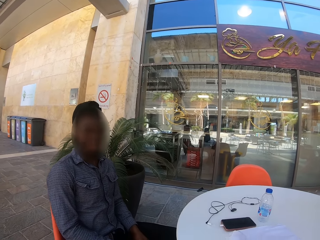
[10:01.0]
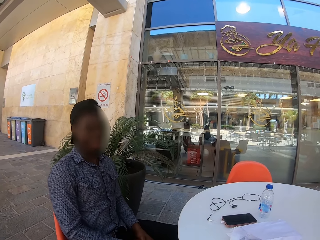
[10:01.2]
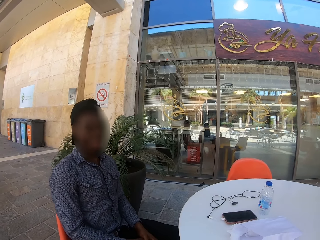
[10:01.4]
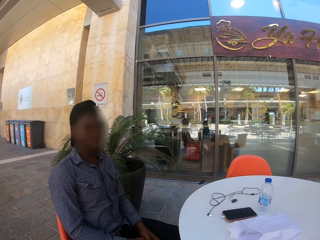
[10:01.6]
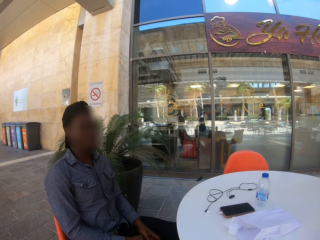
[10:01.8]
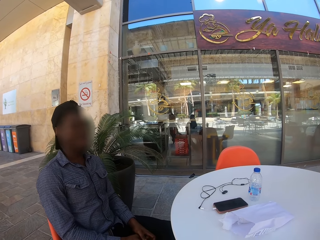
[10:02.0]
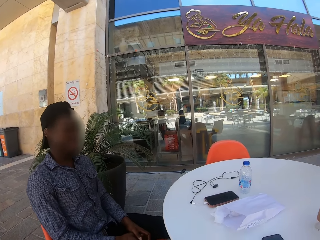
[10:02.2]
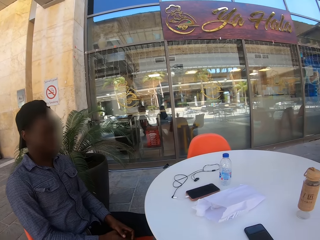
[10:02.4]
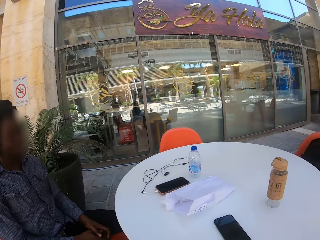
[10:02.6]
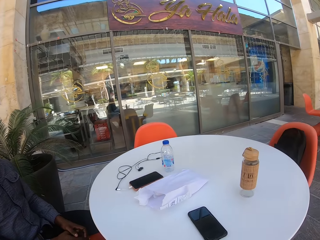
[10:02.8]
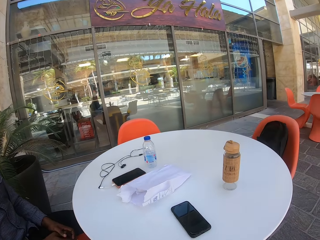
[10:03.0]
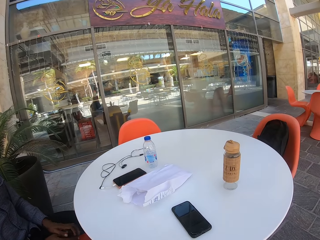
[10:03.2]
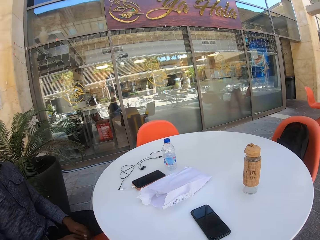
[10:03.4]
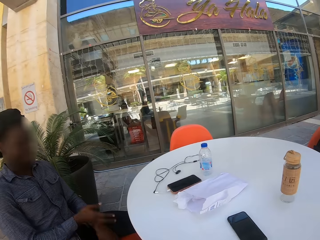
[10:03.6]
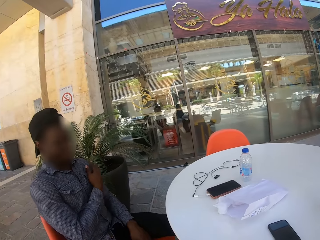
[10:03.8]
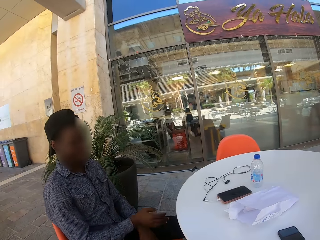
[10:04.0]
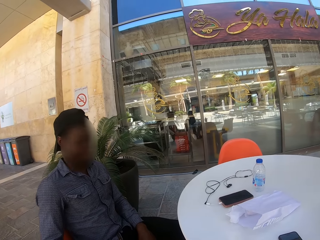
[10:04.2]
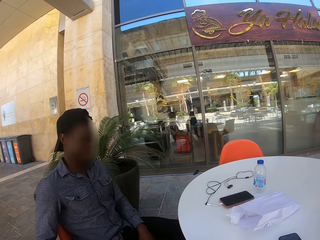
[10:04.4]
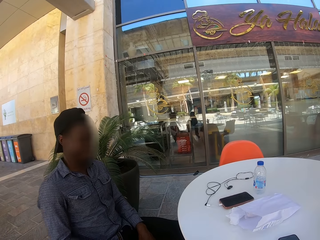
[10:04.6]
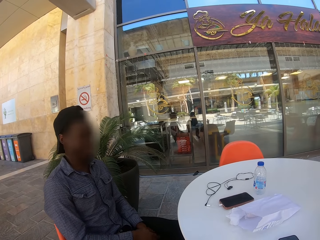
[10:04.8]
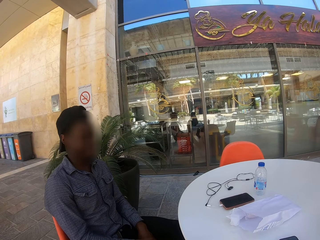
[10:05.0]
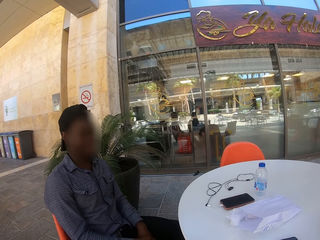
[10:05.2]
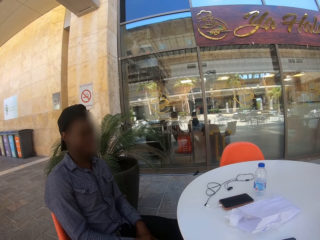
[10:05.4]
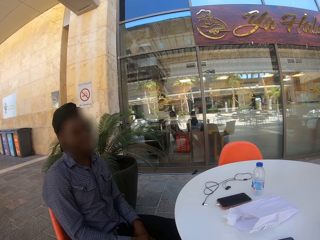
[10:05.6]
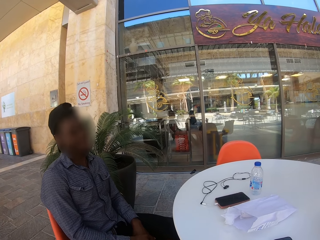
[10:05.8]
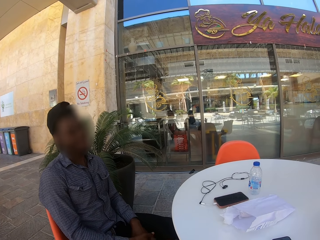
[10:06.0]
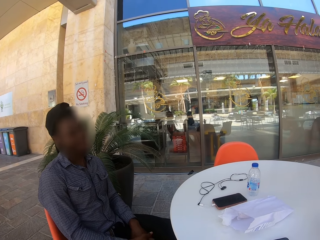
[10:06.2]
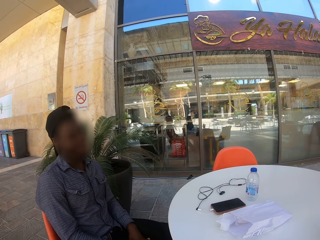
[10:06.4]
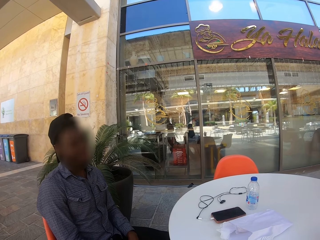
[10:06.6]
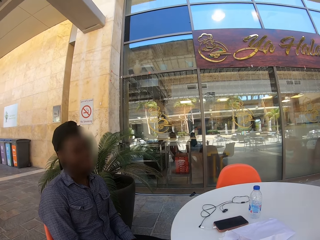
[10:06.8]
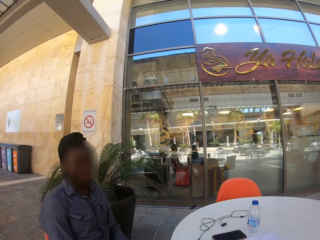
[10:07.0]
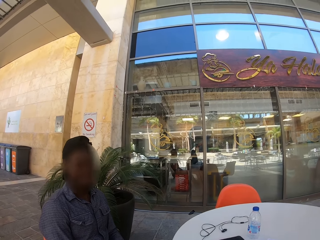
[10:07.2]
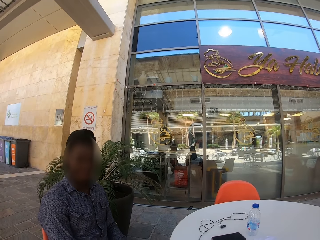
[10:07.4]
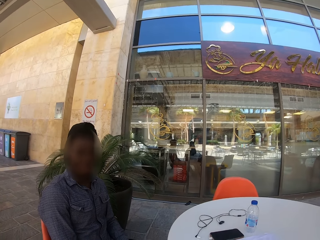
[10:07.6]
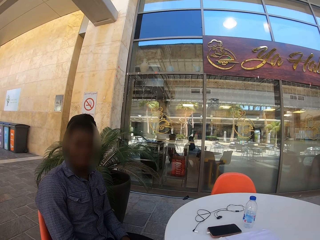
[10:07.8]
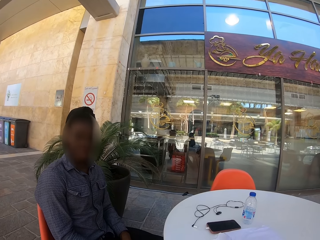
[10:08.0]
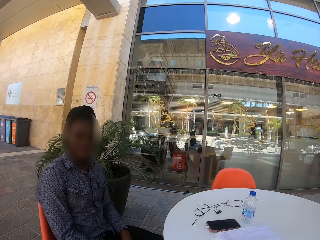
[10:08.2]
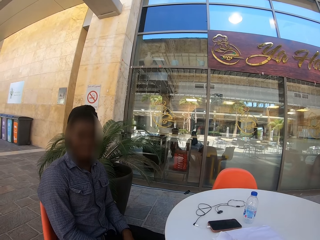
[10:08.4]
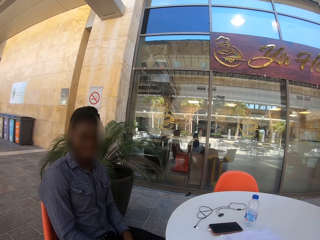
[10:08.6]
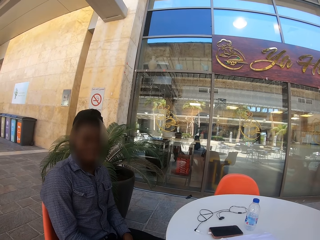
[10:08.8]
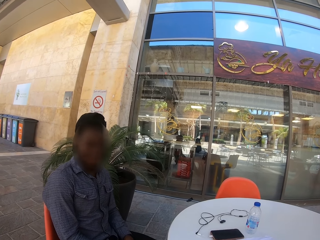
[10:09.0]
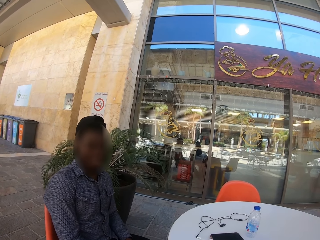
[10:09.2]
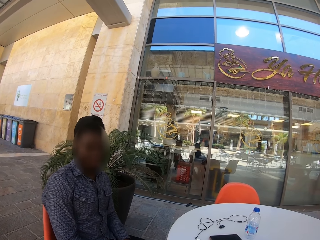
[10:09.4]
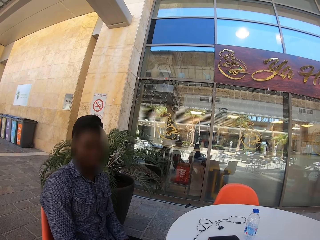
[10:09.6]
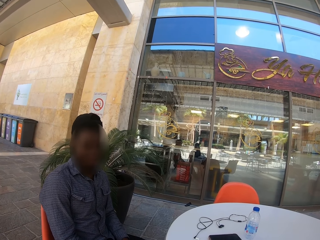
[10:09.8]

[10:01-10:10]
The camera wearer looks around. A person talks to the camera wearer.

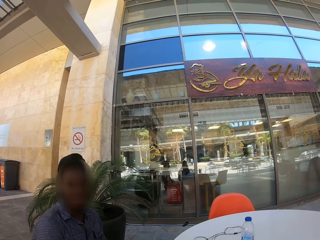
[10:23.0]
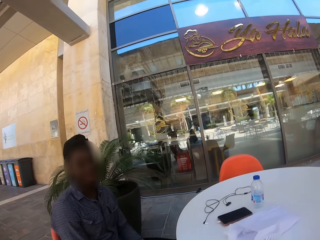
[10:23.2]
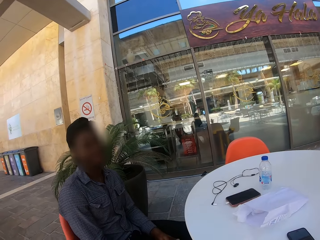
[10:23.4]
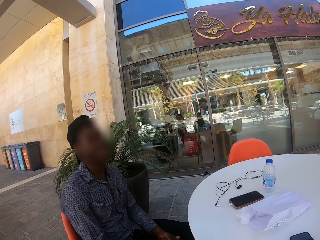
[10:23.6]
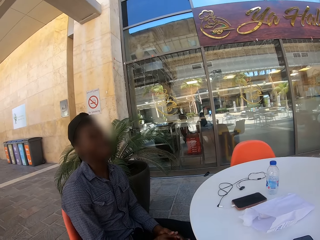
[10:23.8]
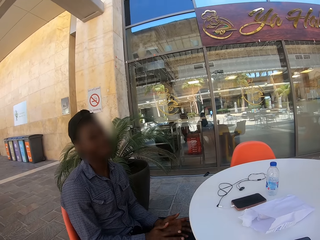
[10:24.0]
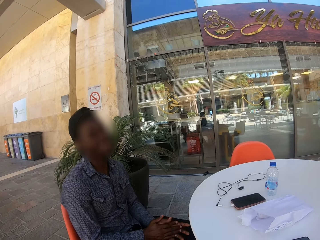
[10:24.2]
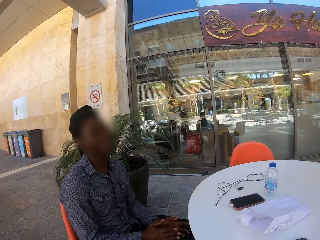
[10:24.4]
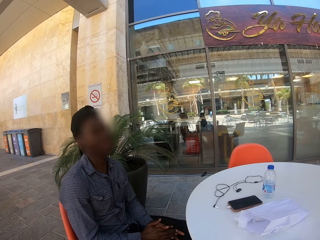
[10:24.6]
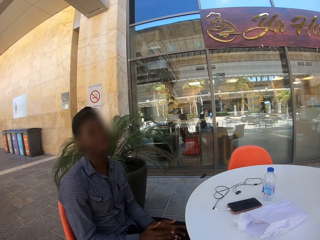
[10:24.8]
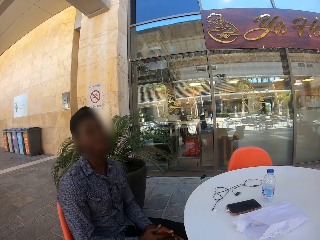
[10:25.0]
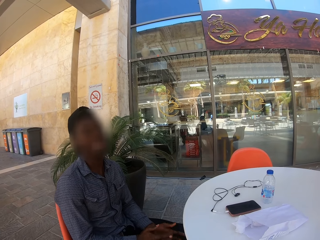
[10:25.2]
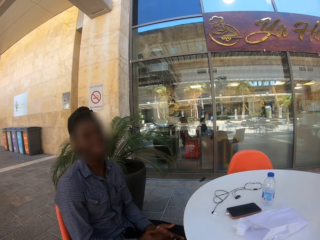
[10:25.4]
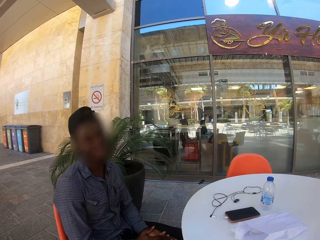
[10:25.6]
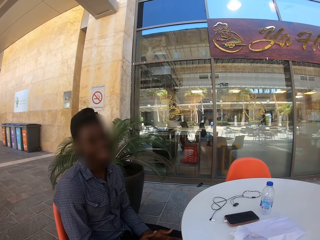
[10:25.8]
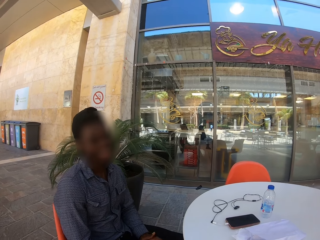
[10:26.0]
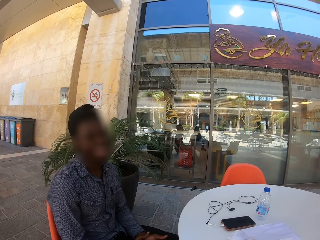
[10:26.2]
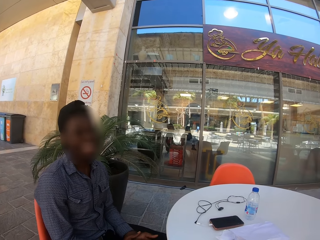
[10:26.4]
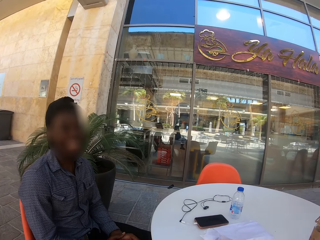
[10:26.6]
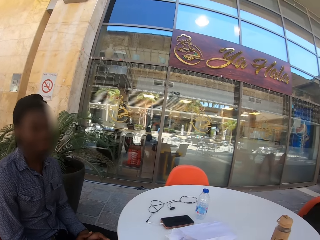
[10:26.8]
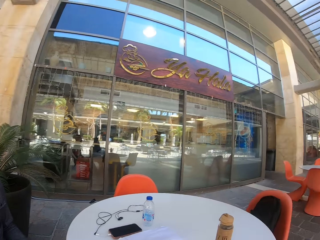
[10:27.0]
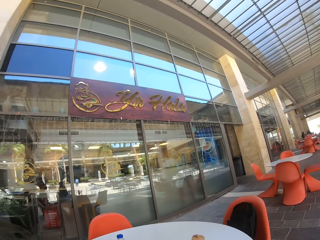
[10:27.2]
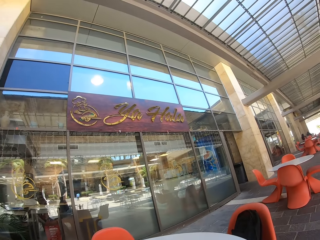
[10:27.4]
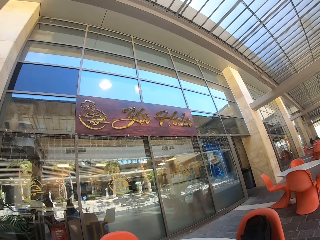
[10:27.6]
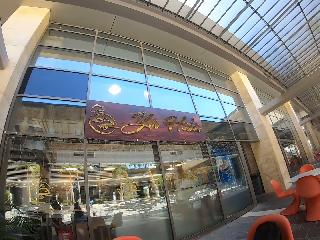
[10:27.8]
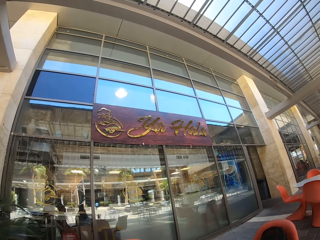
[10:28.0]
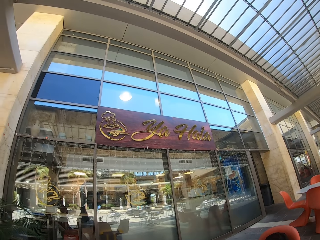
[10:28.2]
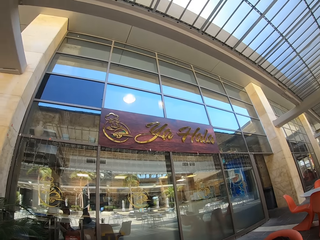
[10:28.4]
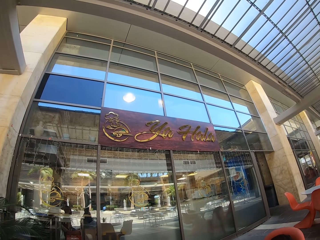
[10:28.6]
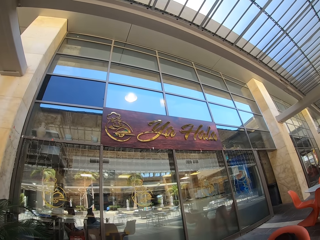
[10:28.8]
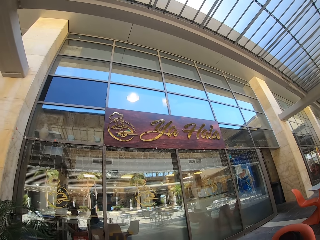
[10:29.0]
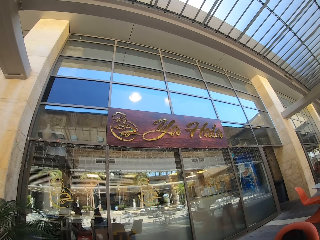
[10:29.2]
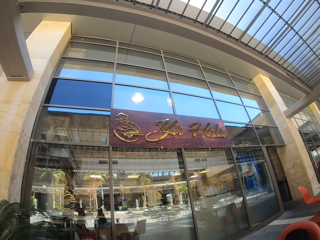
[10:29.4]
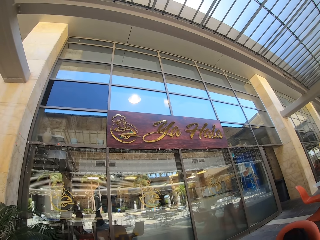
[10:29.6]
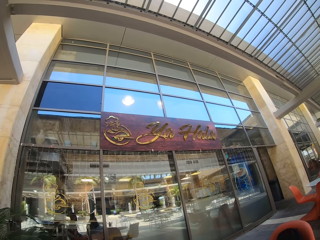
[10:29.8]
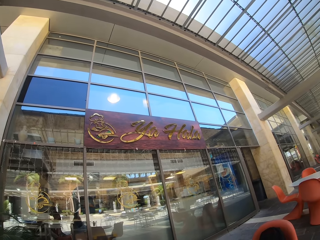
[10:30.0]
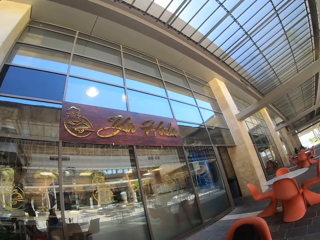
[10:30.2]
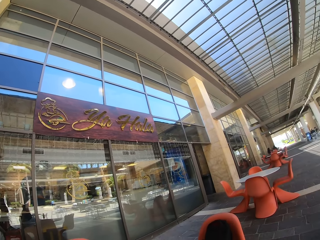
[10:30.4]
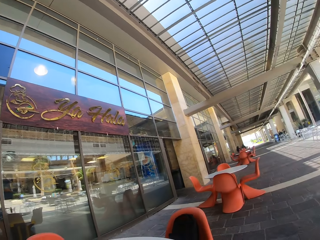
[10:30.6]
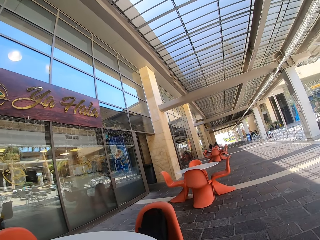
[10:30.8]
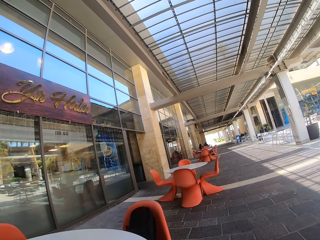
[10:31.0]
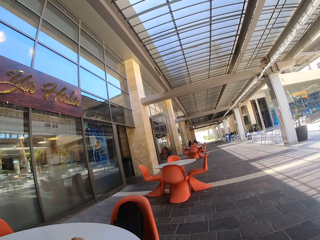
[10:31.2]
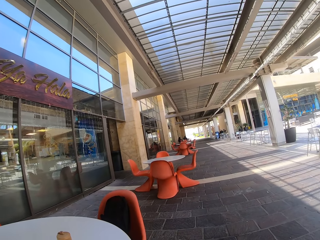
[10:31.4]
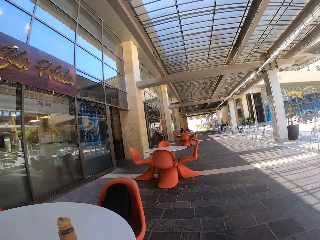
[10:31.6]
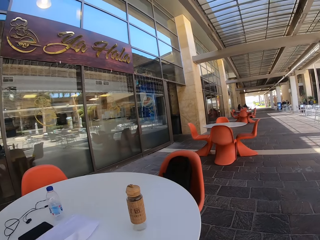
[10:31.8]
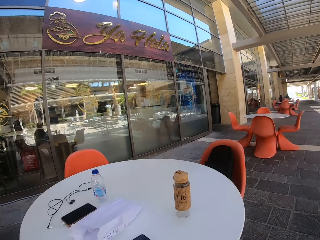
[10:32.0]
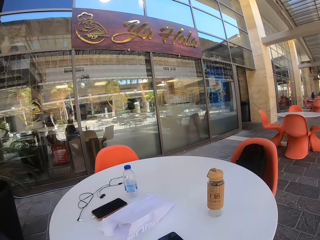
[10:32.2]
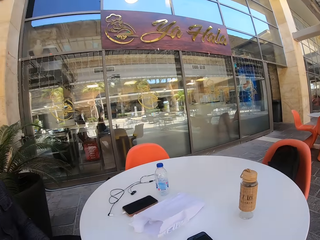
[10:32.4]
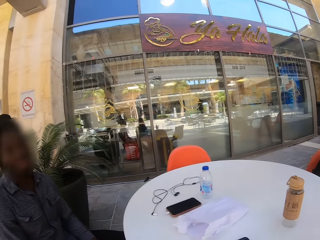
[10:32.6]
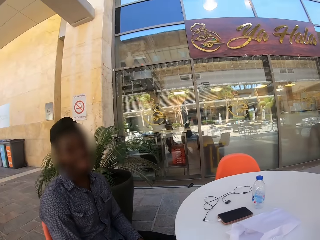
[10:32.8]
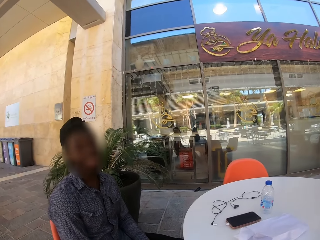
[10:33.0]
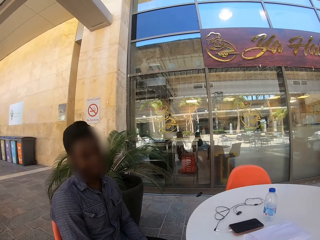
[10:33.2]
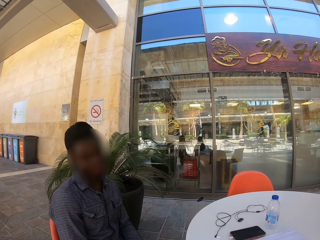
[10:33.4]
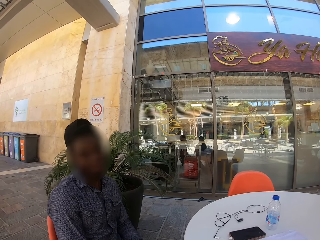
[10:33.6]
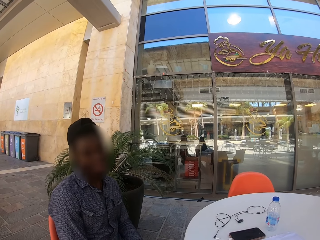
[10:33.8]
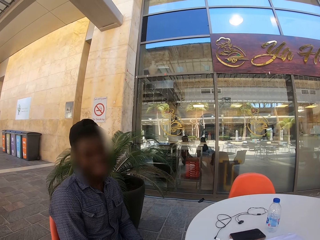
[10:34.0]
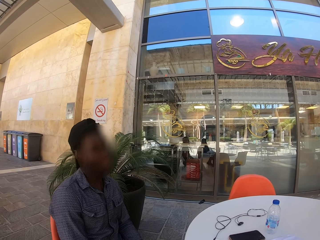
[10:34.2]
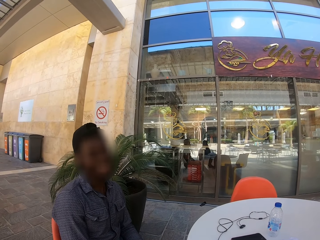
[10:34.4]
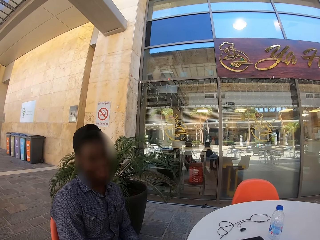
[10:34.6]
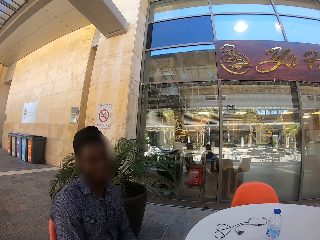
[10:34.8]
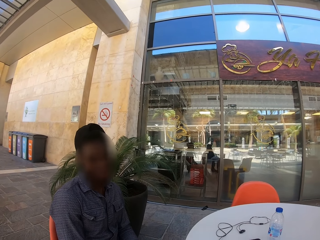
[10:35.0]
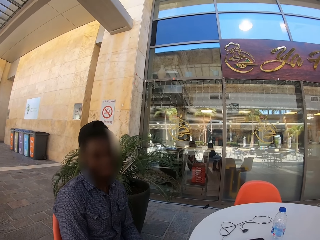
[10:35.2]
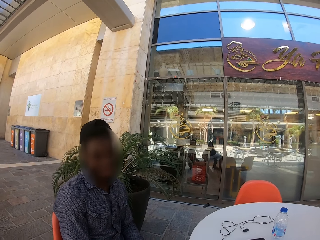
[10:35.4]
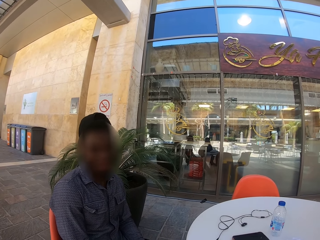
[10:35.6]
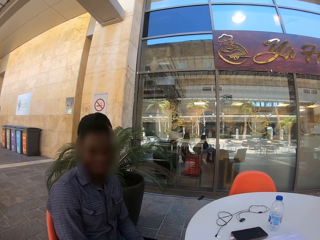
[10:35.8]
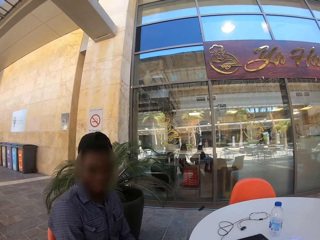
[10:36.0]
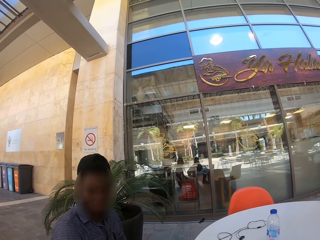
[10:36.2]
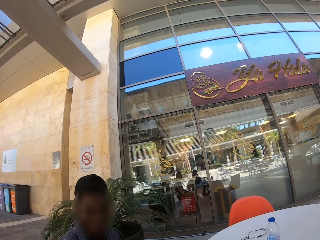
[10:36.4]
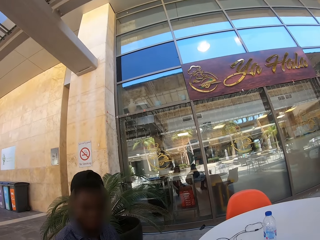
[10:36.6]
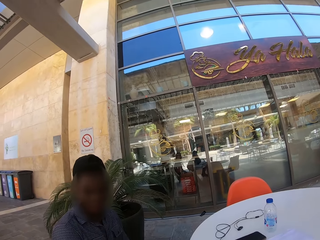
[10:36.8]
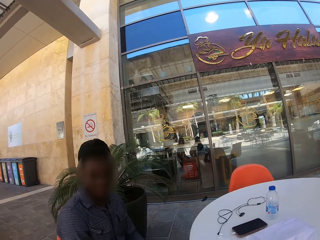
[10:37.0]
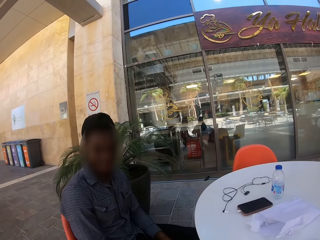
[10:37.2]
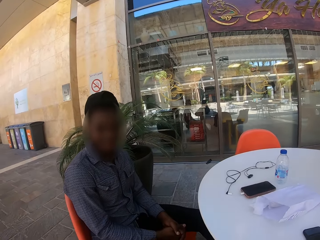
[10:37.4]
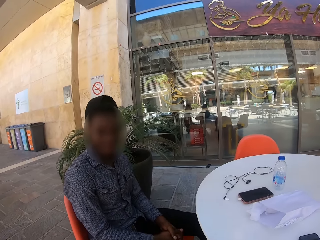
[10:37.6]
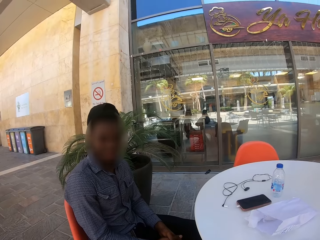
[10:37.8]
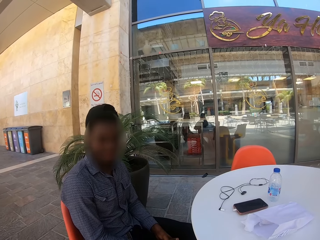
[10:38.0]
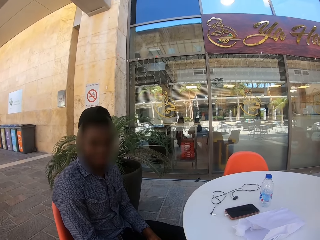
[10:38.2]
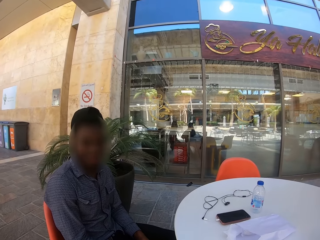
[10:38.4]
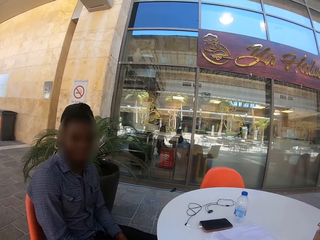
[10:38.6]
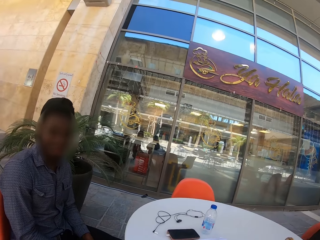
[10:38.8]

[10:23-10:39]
A man claps the hand. The camera wearer looks around. The man speaks to the camera wearer.
